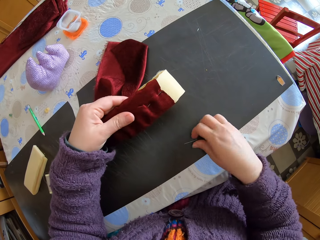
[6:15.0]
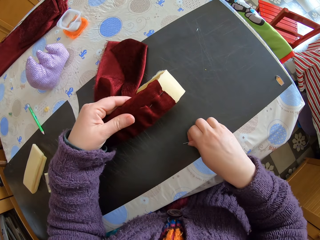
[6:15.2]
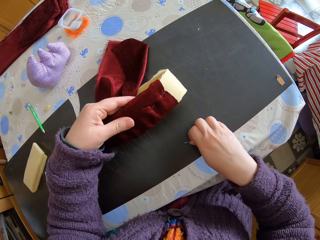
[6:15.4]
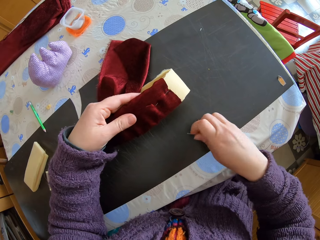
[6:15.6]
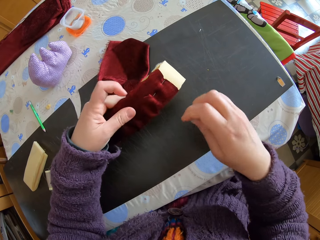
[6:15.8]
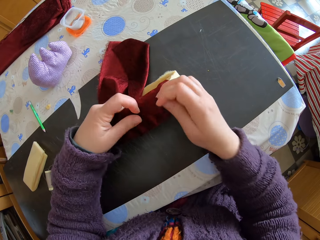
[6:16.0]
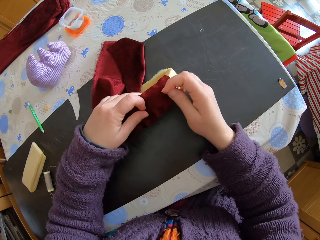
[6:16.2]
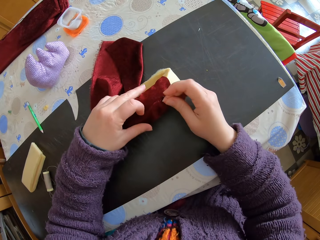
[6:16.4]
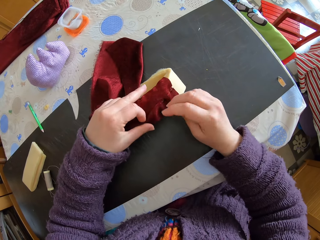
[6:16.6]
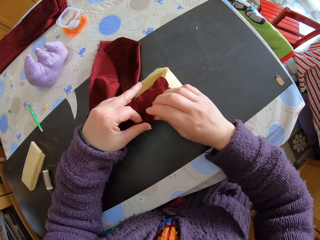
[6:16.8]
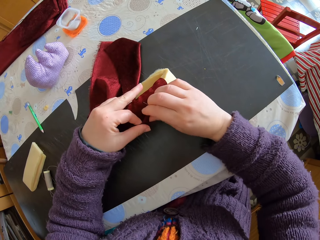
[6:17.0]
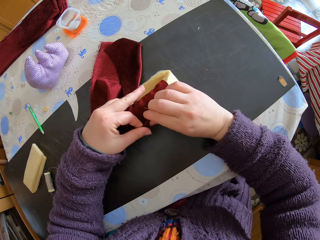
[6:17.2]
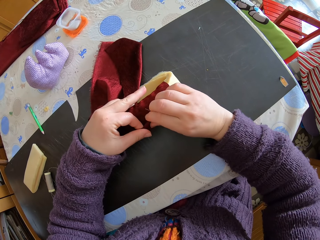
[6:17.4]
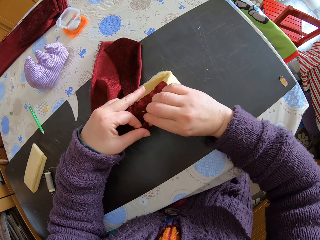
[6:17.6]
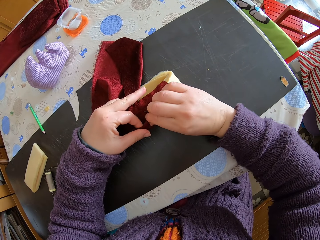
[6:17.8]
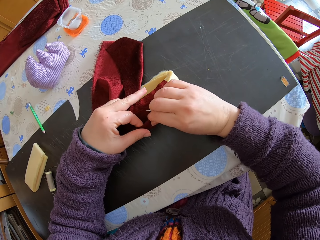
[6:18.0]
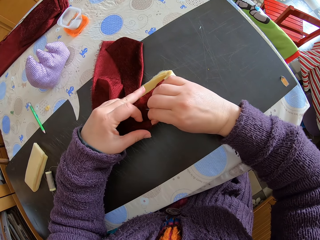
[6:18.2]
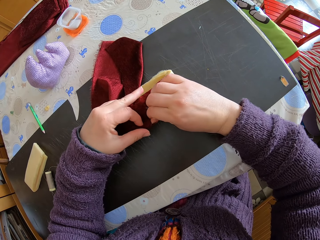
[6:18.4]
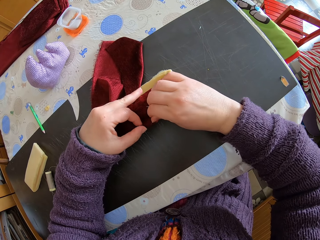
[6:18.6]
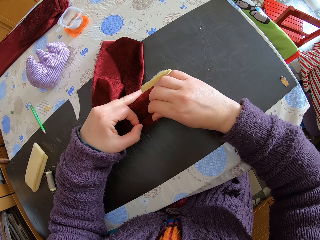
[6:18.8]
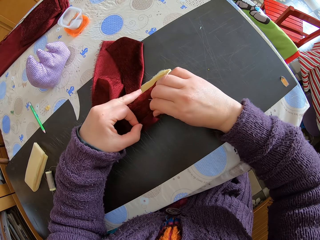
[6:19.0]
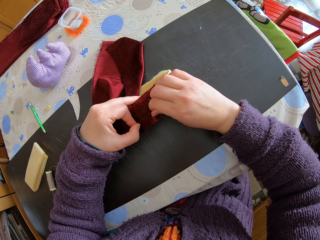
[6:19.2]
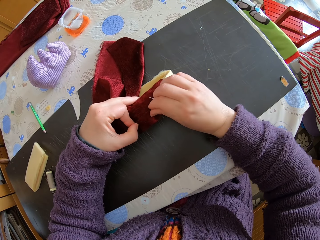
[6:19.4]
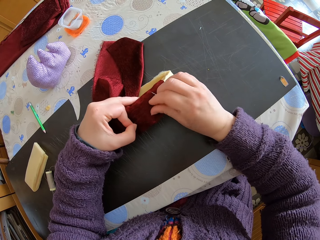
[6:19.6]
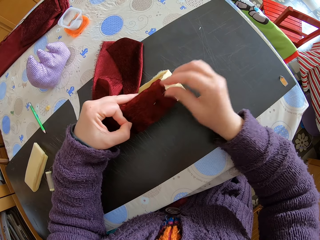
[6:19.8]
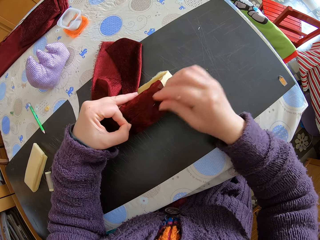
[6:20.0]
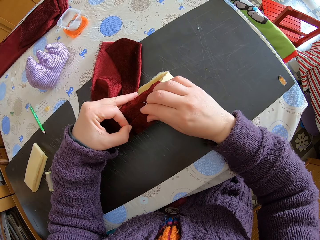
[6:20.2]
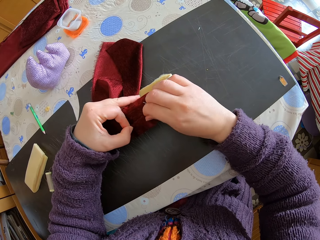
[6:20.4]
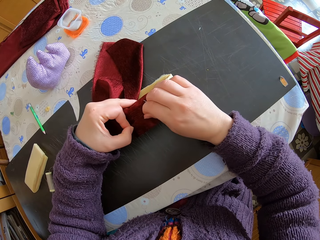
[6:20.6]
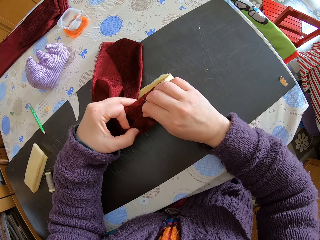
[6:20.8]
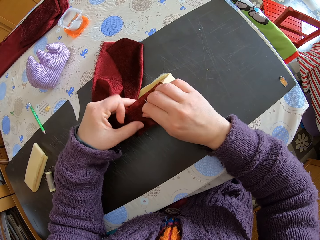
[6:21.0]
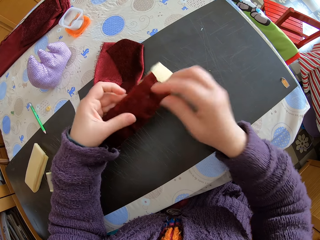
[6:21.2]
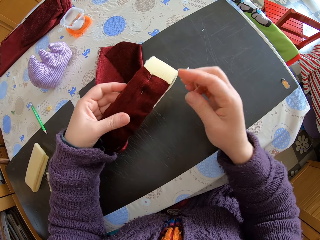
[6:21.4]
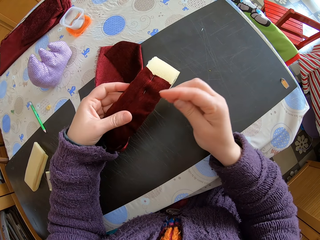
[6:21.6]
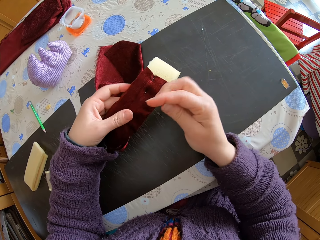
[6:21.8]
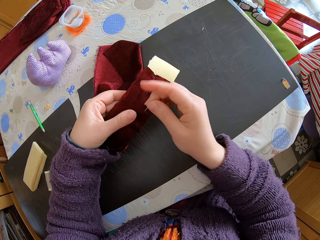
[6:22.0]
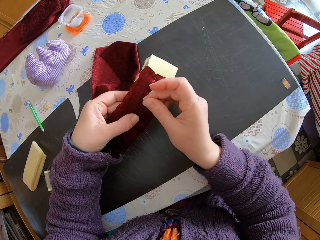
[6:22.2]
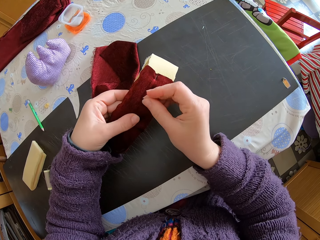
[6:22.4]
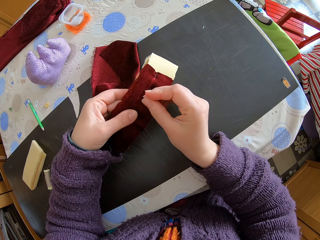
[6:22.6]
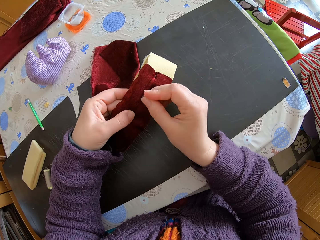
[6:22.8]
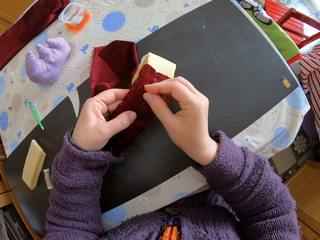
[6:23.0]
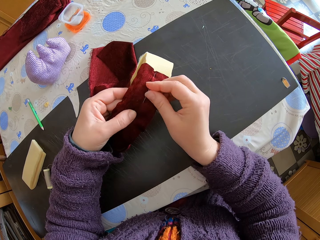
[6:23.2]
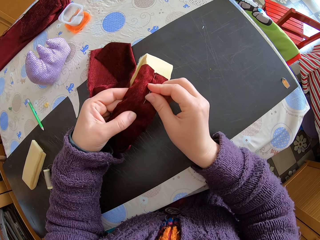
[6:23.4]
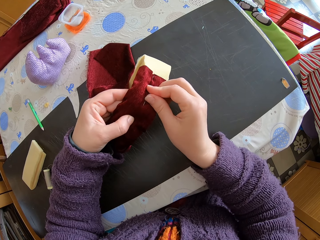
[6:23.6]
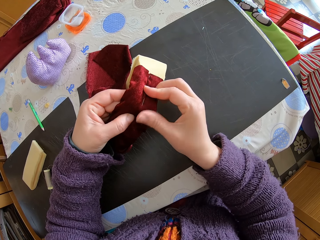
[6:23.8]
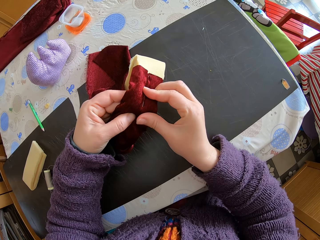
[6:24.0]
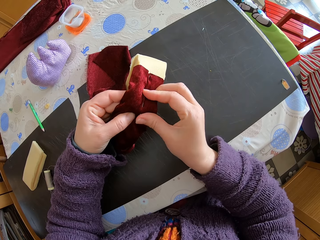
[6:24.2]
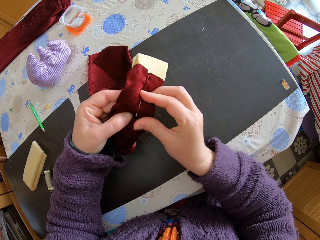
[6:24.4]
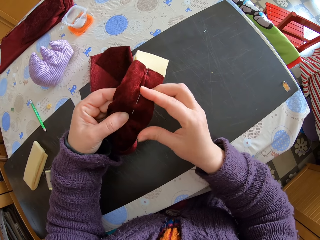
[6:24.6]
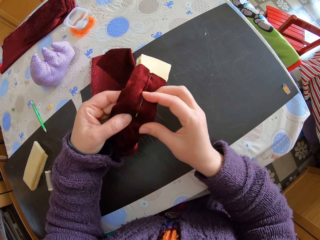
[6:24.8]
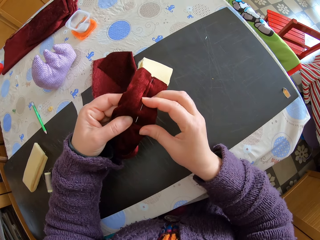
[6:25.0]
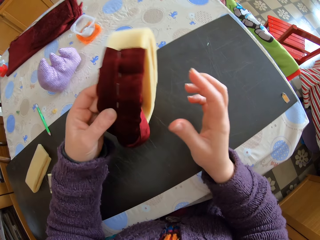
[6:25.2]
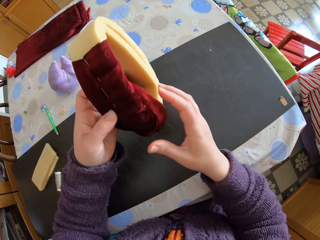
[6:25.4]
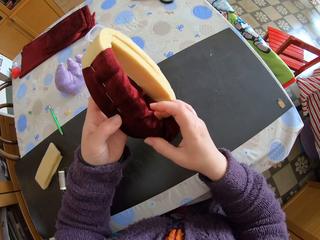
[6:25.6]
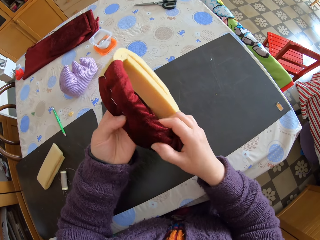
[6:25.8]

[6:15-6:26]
The camera wearer picks up the other pin from the table. They fold a section of the piece. They adjust the piece of cloth around the foam. They inject the pin into the mattress covering. They join the foam and the piece of cloth with the pin.

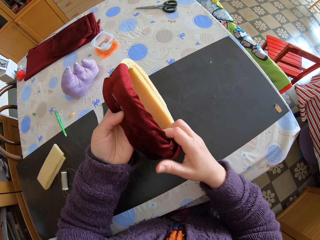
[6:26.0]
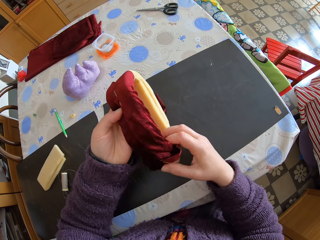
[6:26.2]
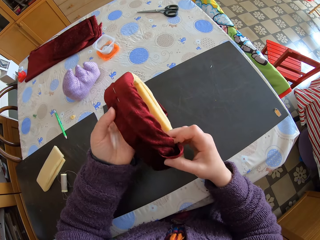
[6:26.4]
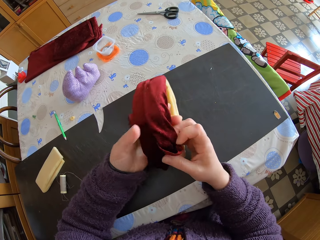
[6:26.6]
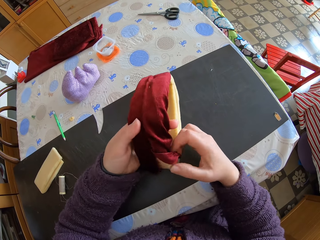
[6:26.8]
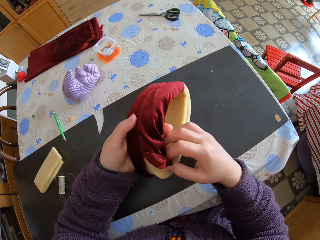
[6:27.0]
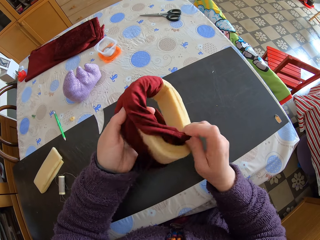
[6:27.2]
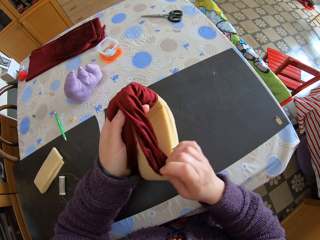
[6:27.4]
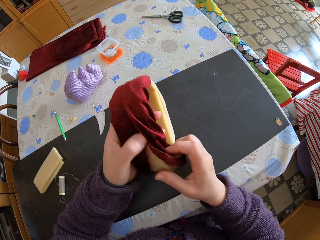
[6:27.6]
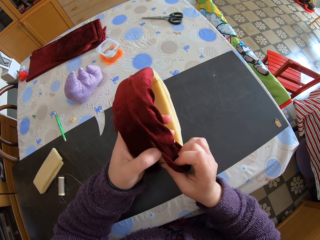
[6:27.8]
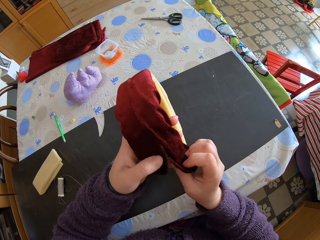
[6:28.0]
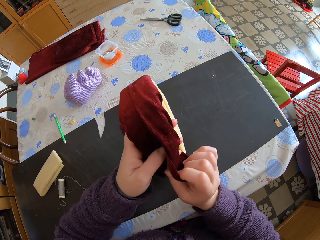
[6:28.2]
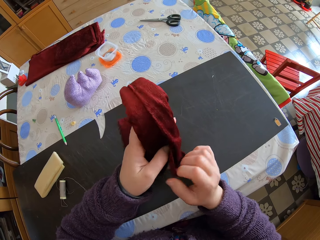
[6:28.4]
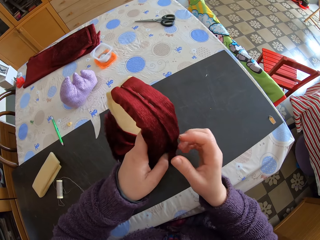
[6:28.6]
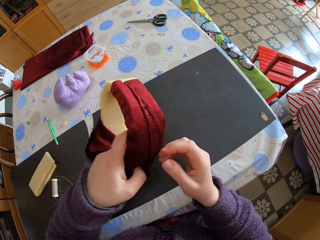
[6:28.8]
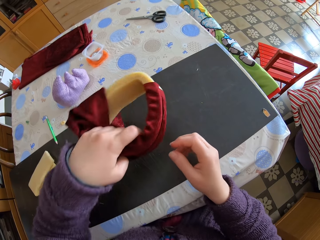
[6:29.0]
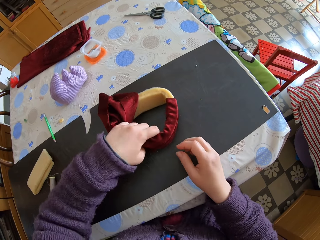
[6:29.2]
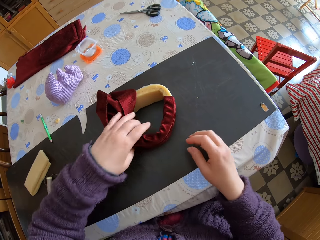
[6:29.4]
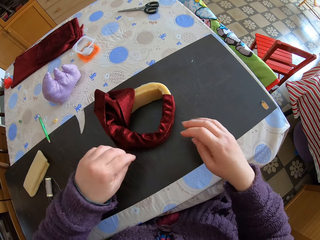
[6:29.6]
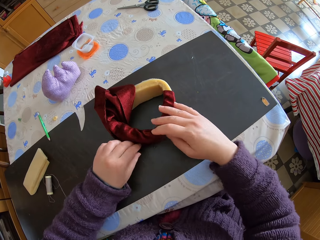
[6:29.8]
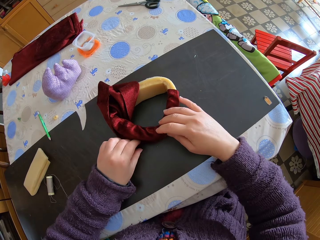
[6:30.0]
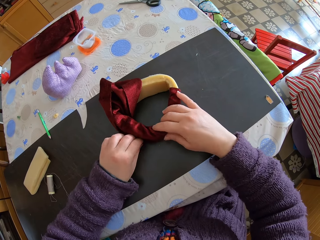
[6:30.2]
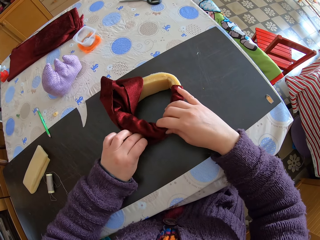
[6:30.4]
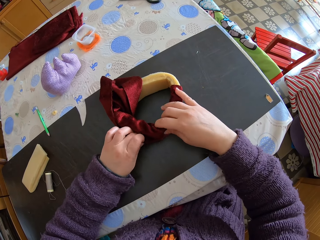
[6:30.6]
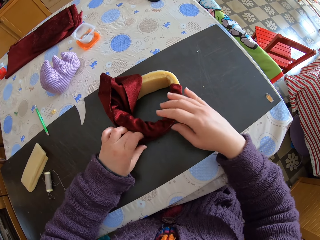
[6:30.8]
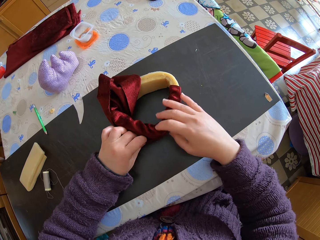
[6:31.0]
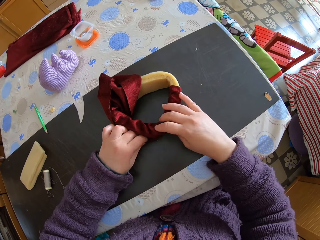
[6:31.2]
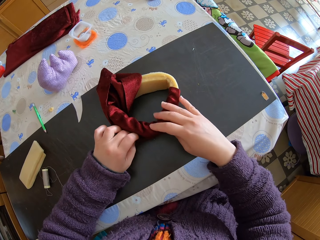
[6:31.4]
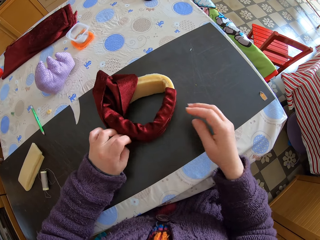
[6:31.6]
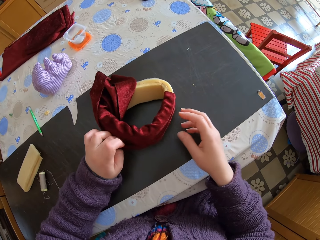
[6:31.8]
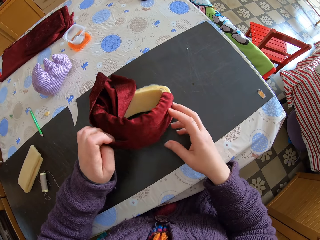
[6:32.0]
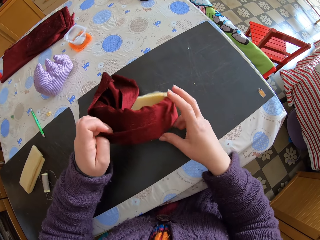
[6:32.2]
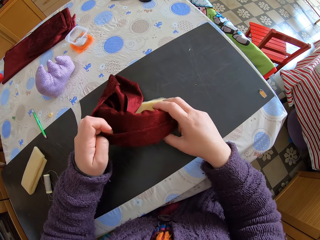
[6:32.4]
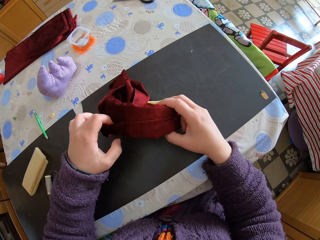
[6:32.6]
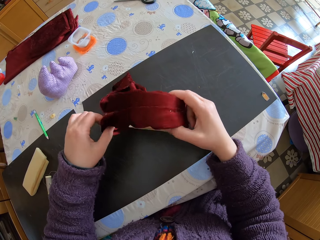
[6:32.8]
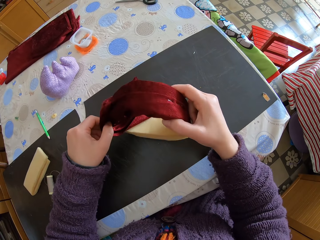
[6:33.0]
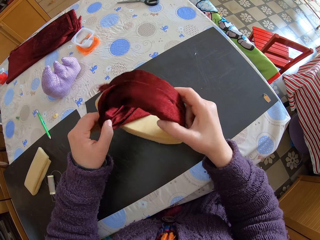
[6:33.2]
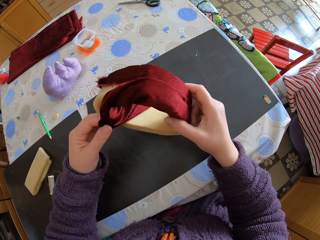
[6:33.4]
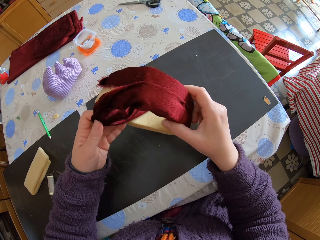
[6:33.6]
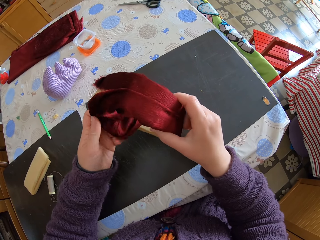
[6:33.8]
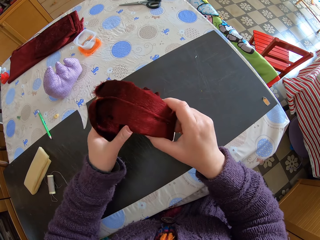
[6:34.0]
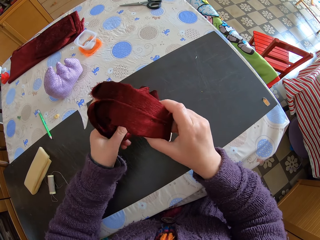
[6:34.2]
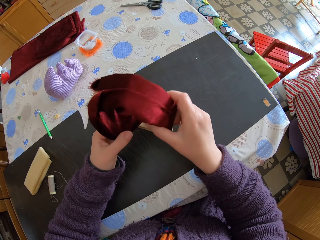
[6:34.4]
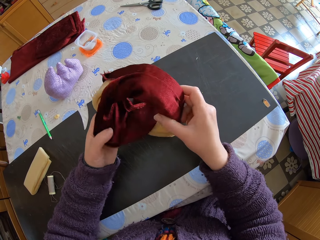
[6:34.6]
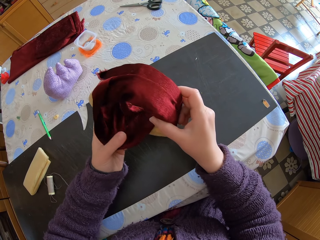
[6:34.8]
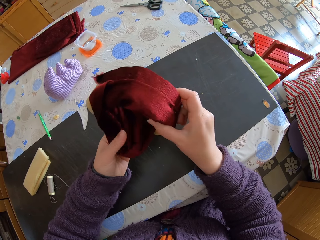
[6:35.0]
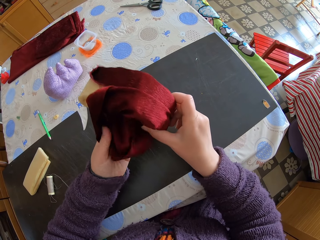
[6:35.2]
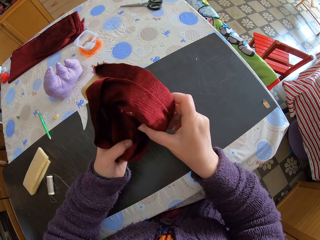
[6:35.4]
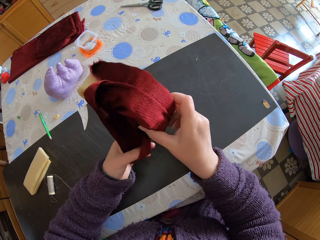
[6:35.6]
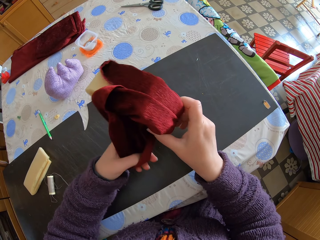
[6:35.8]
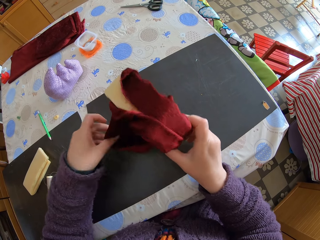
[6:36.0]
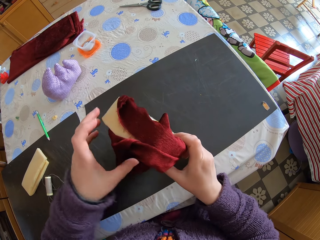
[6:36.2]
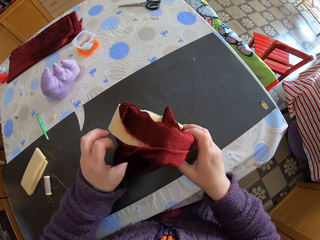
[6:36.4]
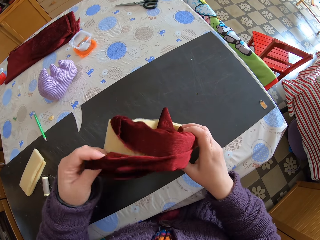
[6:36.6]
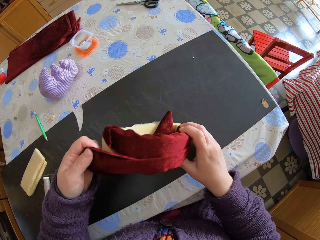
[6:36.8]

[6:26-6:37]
The camera wearer rolls the mattress around. They wrap the piece of cloth around the foam. They fit the piece of cloth all round on a mattress piece. They drop the foam and the piece of cloth on the table. They adjust the piece of cloth around the foam. They fit the piece of cloth all round. They grab the mattress covering. They fit the piece of cloth all round the mattress.
